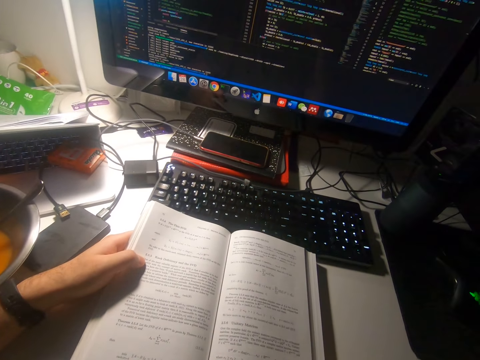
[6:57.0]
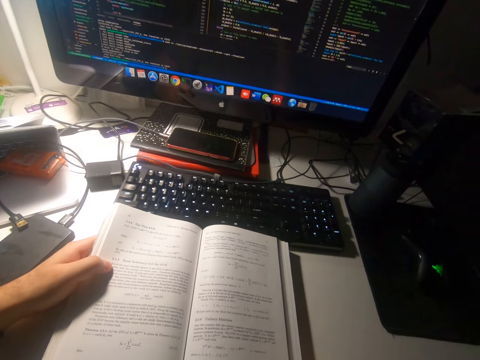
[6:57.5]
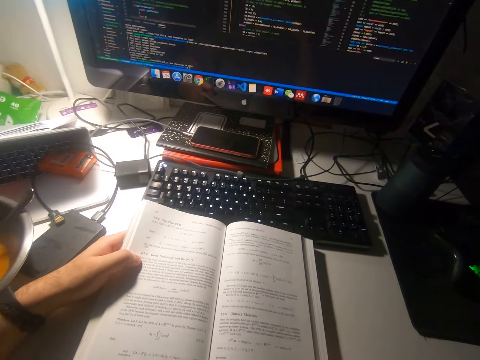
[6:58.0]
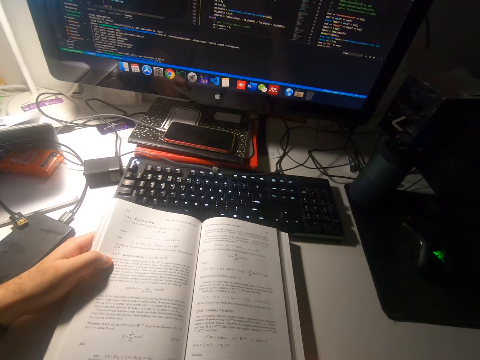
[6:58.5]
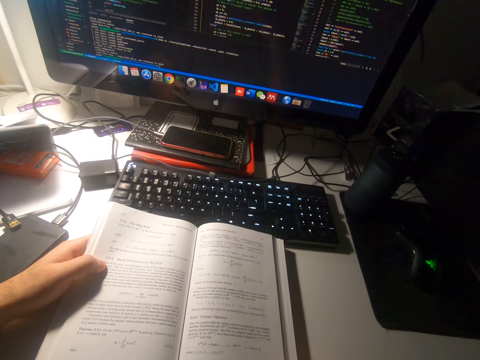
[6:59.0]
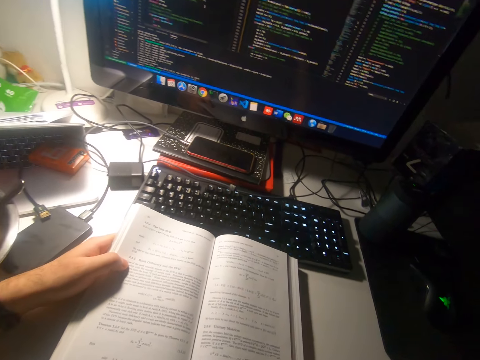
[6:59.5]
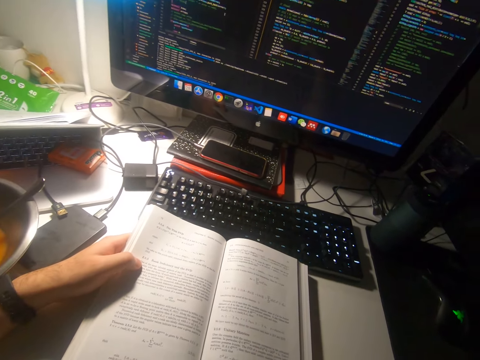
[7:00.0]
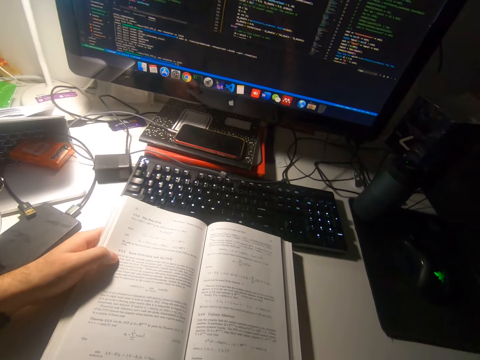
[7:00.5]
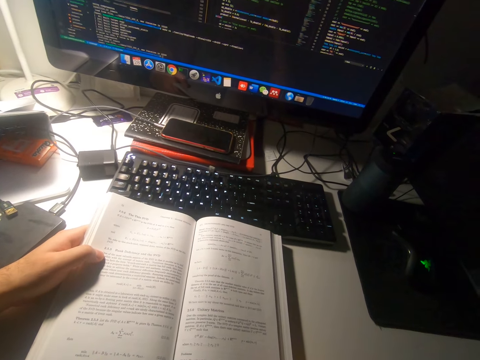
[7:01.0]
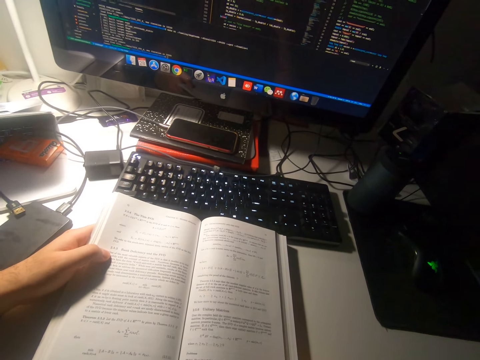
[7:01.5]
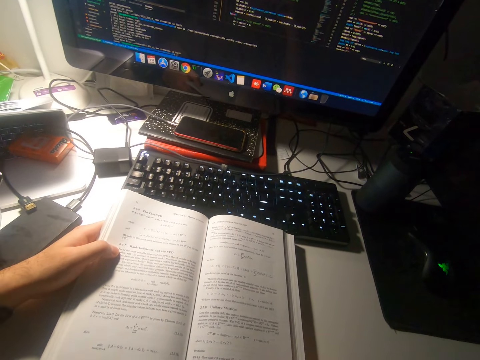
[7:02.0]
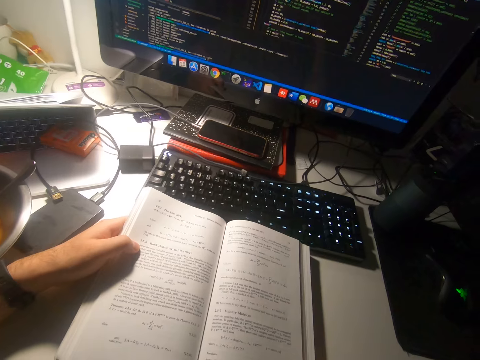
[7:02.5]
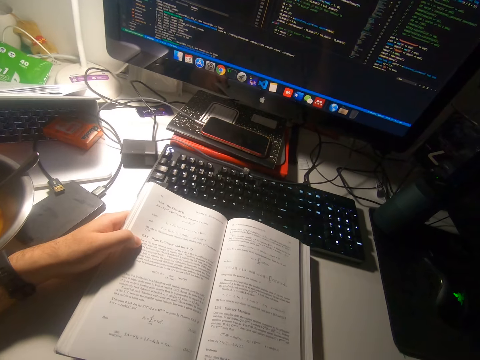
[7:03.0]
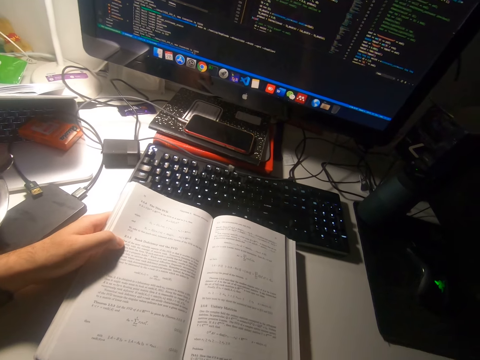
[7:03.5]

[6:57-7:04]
The camera wearer looks around.

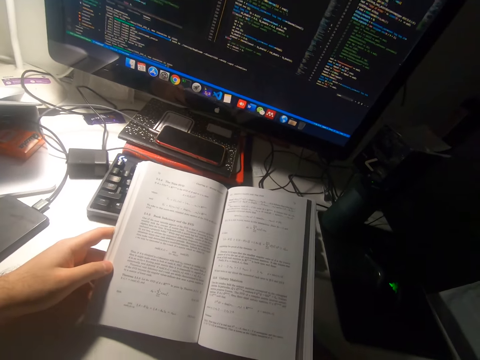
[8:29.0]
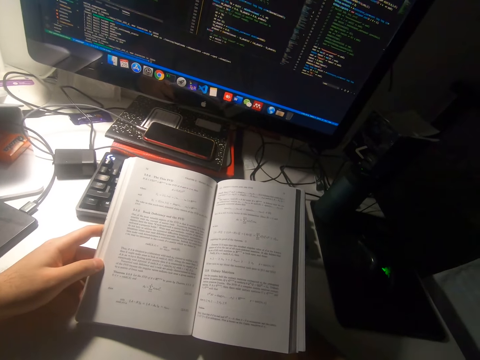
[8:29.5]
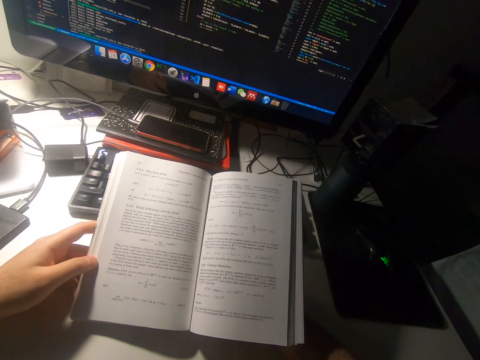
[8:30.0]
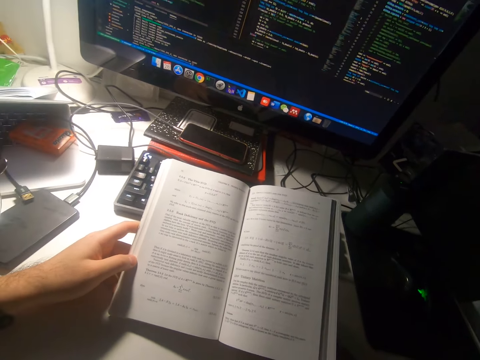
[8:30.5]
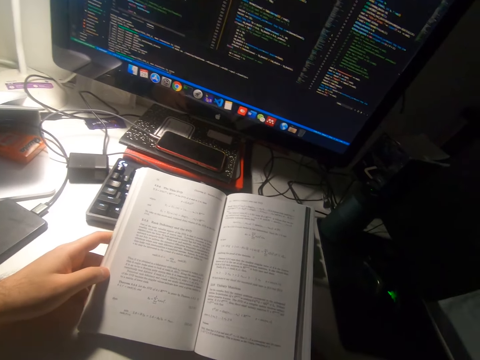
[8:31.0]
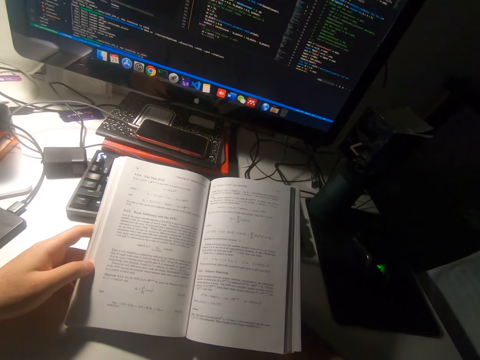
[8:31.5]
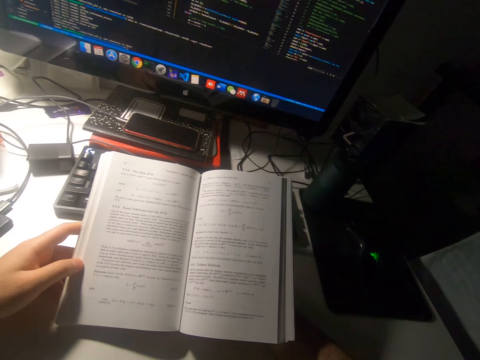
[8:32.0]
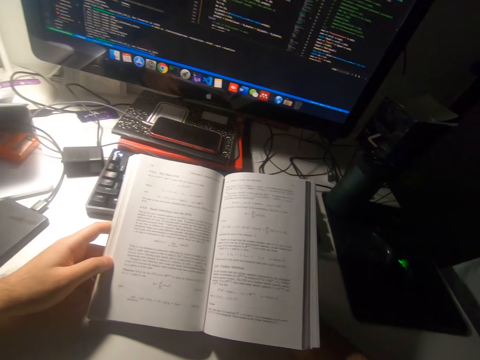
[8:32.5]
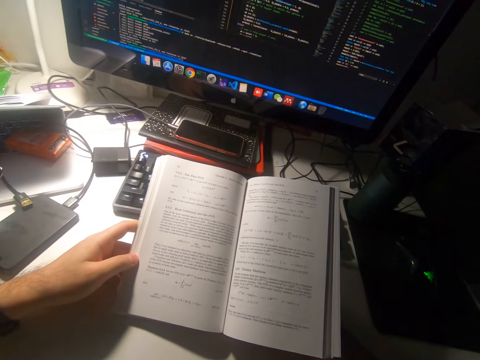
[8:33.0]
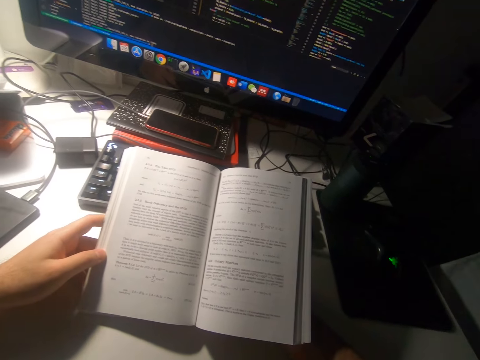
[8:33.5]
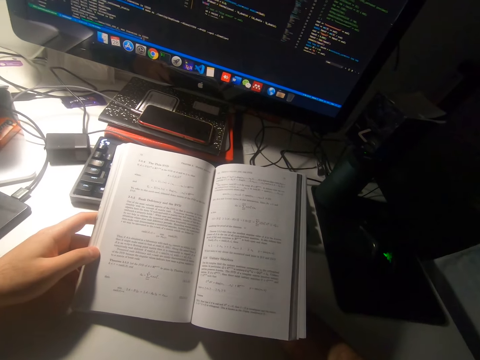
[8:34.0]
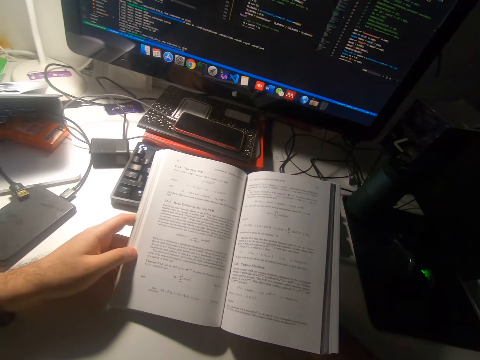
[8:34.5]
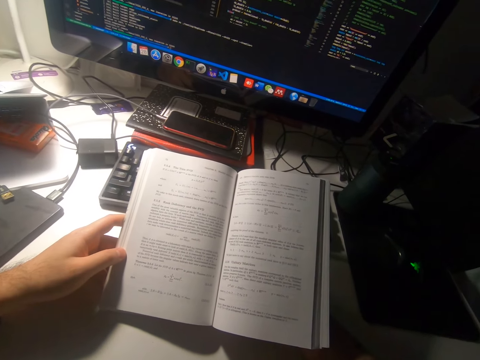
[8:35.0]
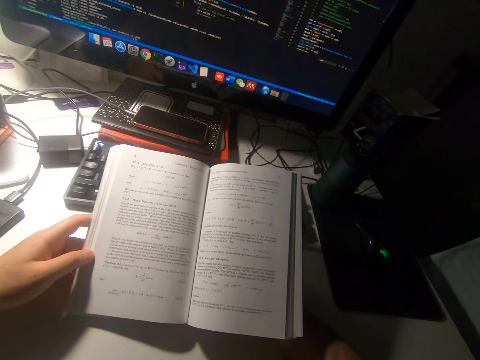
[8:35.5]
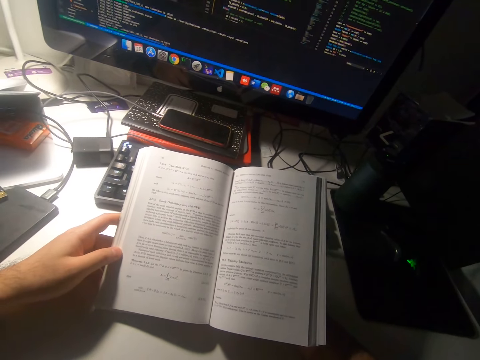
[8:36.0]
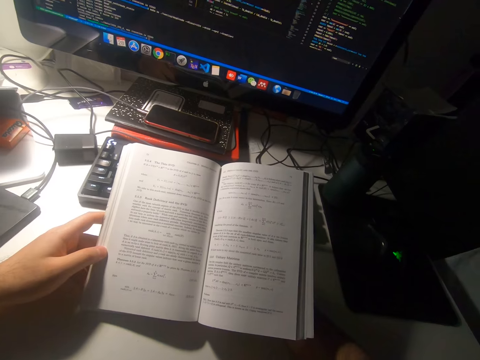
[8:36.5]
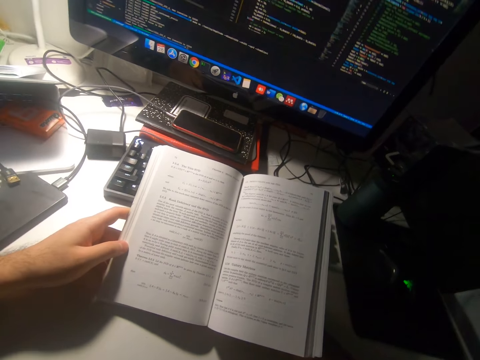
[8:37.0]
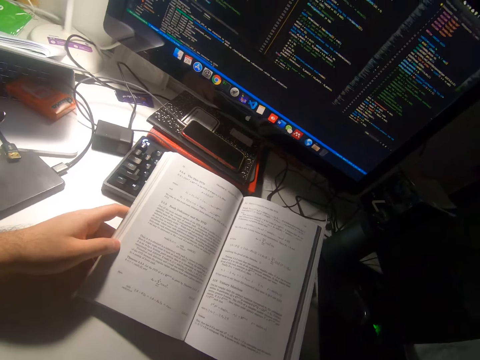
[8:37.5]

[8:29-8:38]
The camera wearer reads the book.

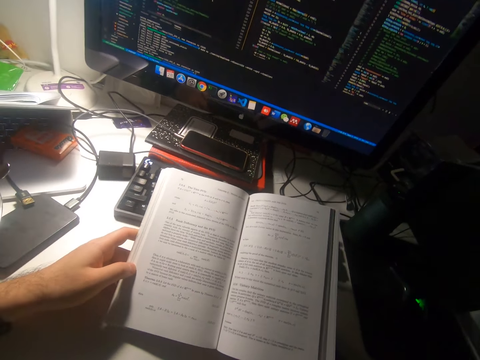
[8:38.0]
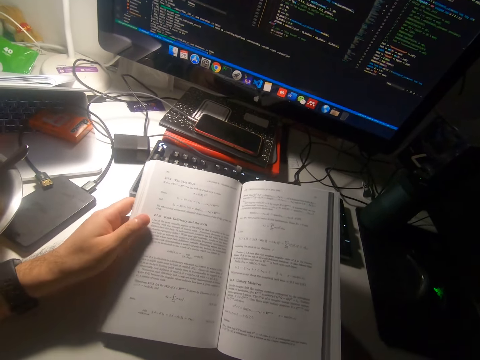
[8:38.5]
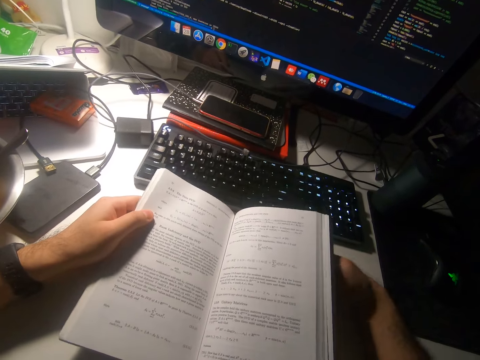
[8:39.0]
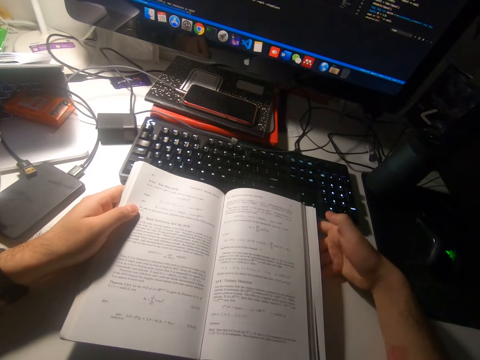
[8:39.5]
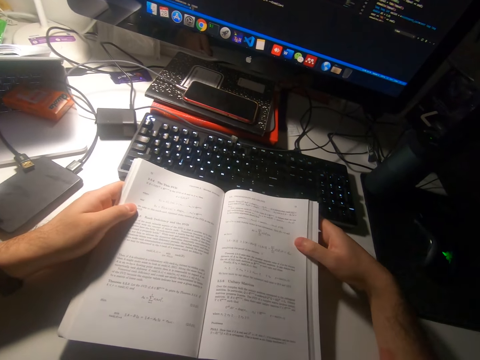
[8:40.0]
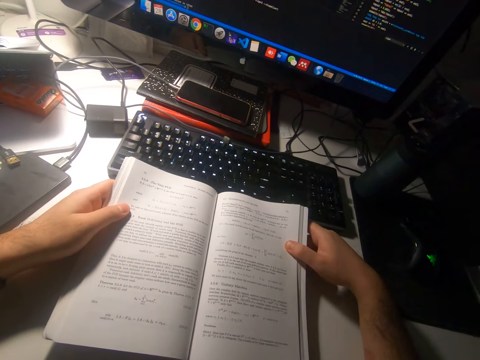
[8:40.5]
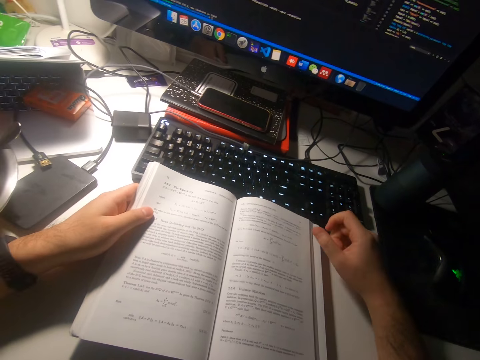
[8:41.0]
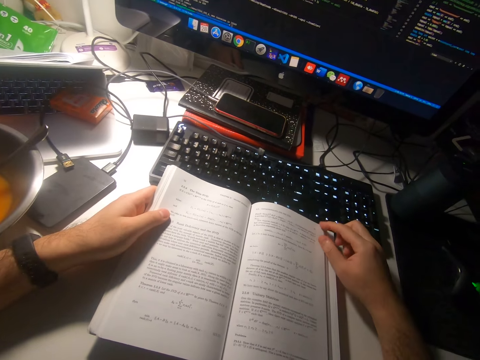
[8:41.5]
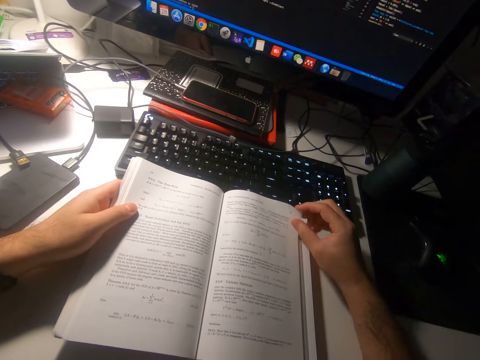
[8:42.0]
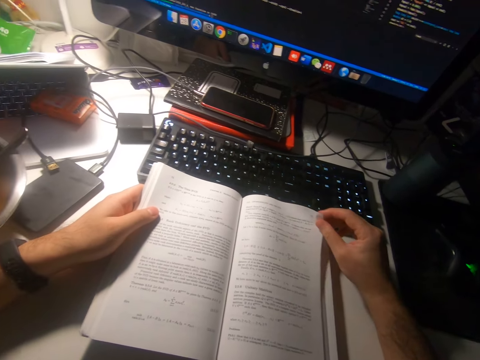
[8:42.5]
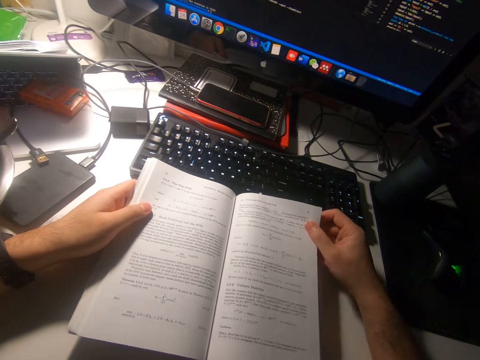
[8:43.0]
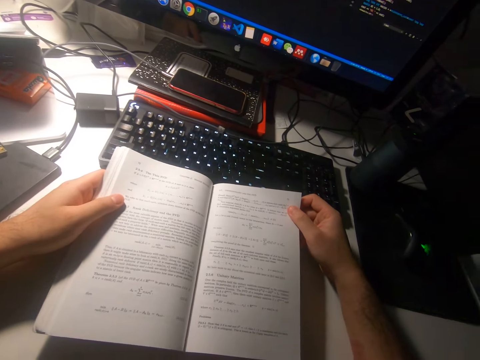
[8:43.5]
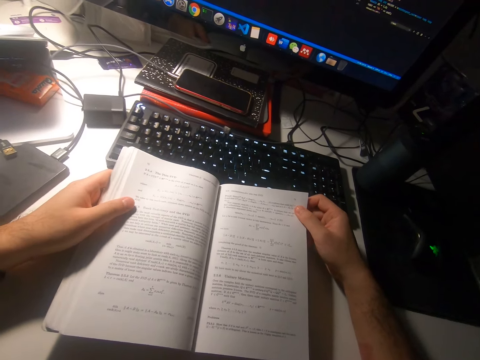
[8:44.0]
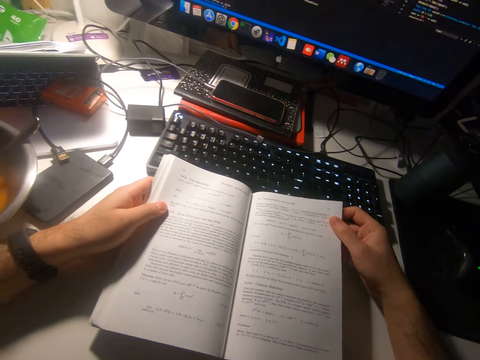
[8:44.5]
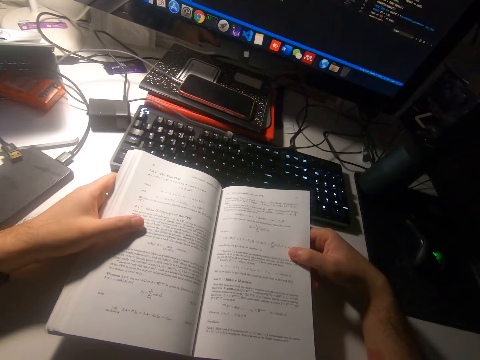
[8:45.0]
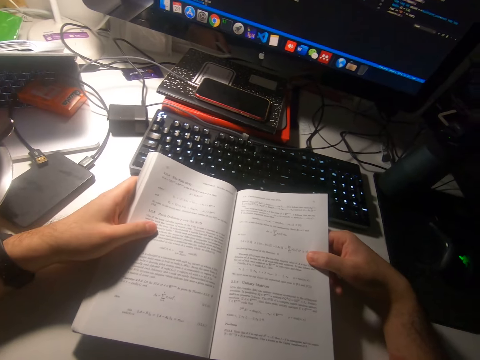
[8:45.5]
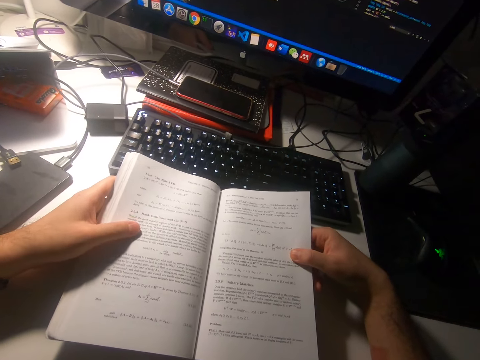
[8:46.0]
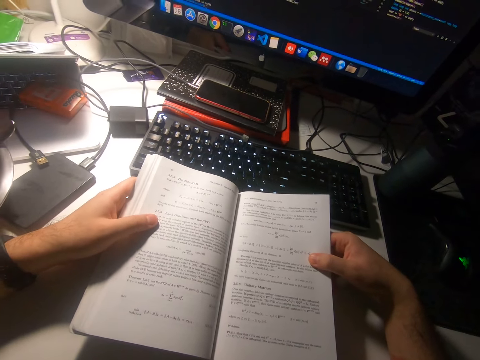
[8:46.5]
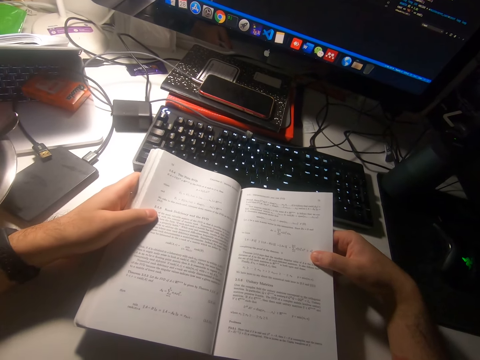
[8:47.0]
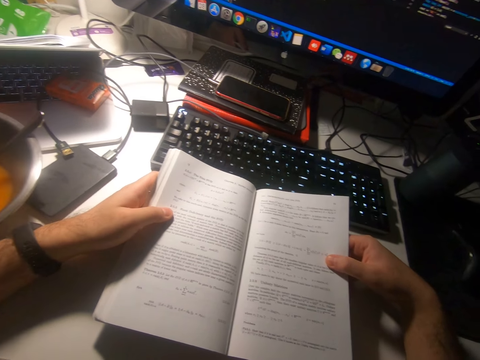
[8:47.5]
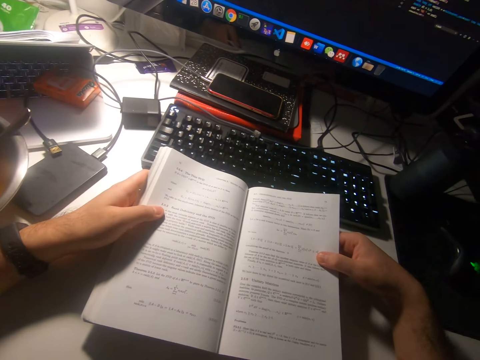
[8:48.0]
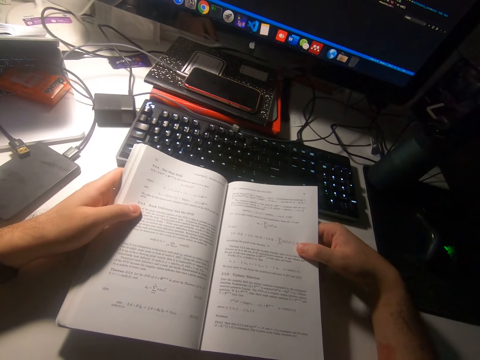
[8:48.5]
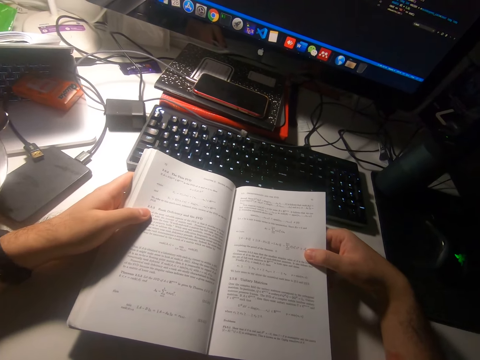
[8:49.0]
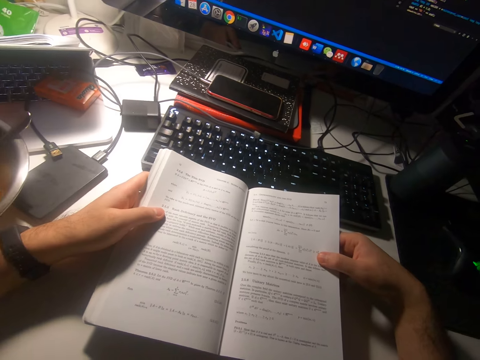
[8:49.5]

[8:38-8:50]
The camera wearer drops the book on the table. She picks up a leaf of the book with her right hand. She holds a page. She holds the book.
